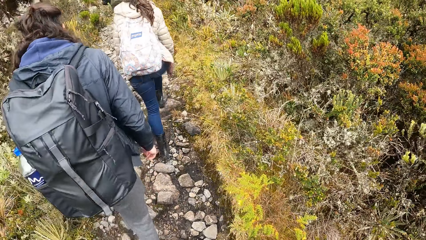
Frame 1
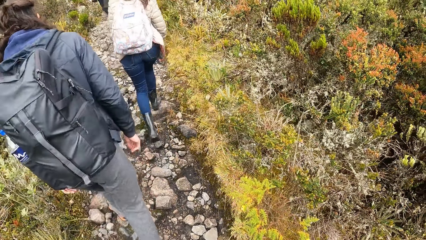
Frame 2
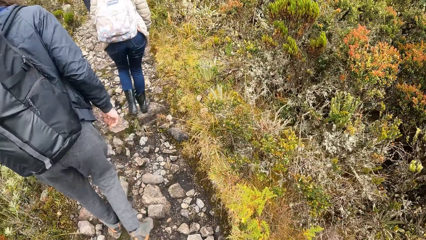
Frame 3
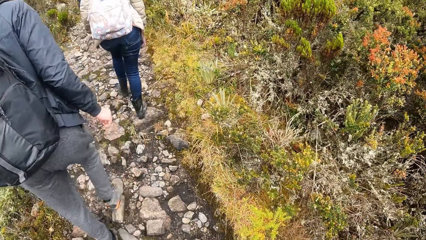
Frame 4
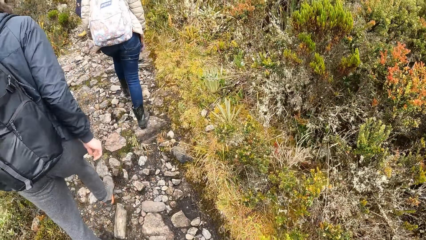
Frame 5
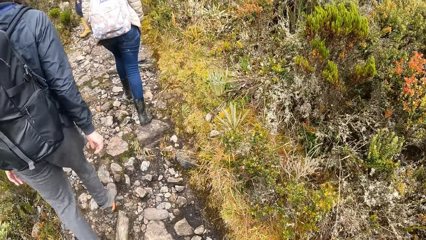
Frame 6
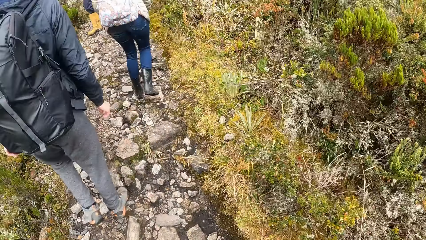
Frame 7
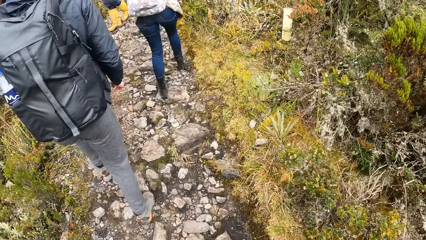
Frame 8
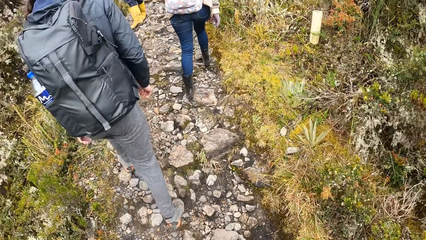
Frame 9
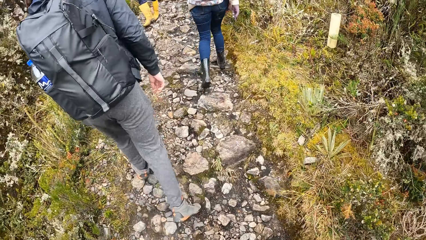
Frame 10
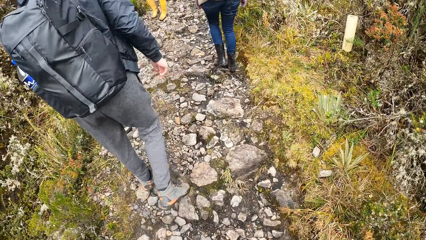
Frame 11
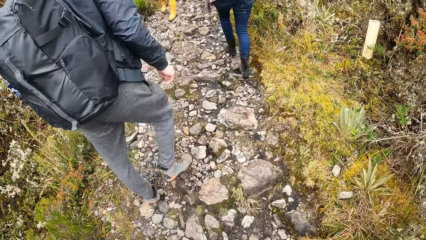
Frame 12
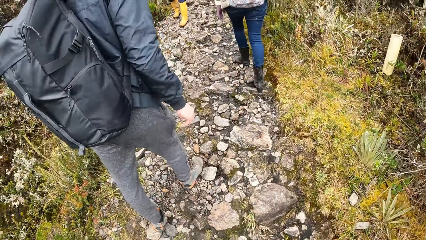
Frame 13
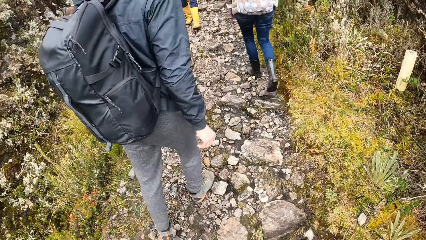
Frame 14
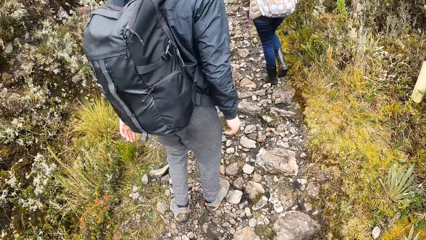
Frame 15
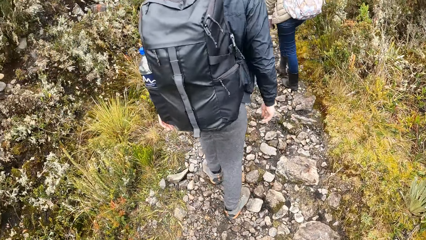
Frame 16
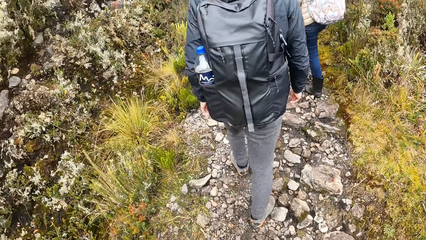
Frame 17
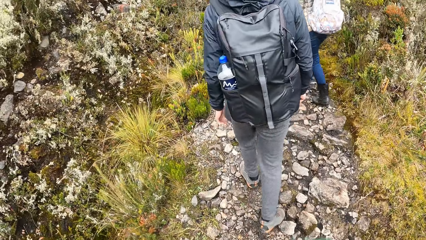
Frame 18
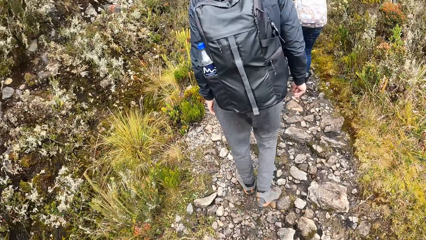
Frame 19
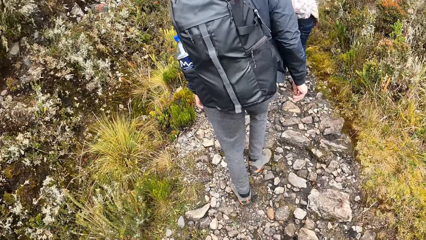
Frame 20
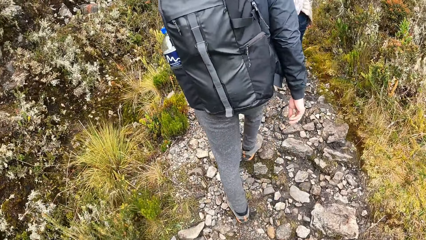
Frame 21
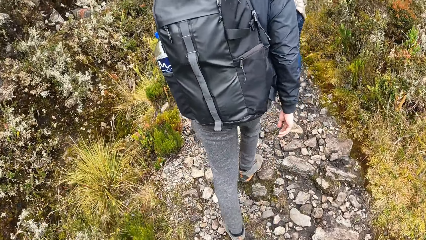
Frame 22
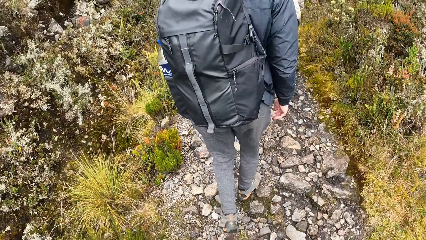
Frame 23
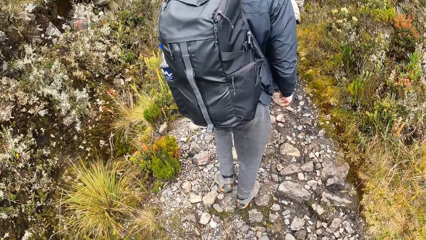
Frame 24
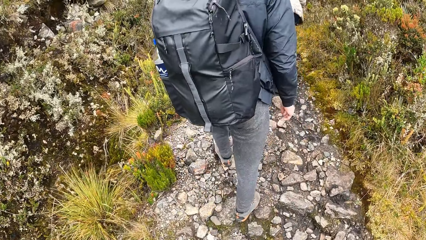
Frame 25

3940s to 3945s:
The camera wearer goes up the mountain.

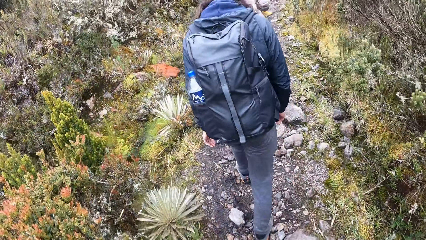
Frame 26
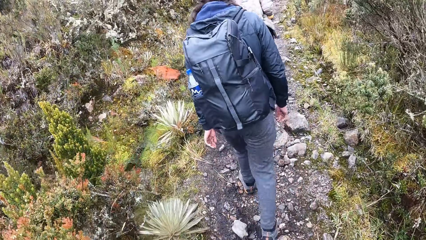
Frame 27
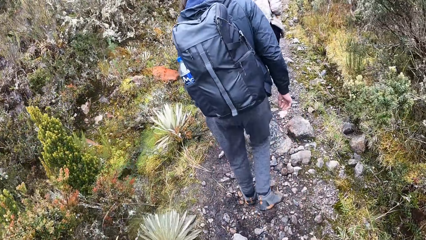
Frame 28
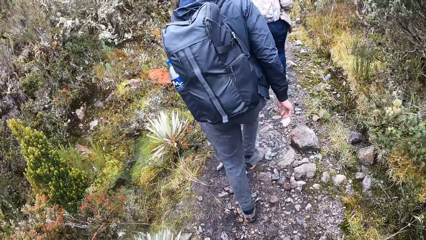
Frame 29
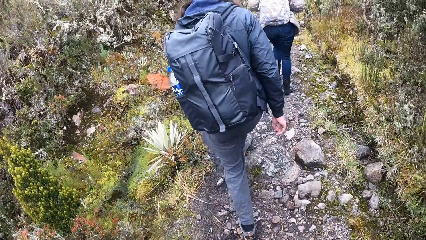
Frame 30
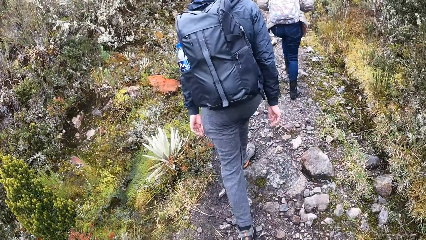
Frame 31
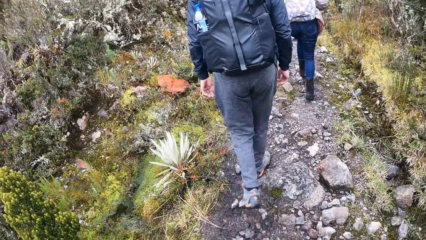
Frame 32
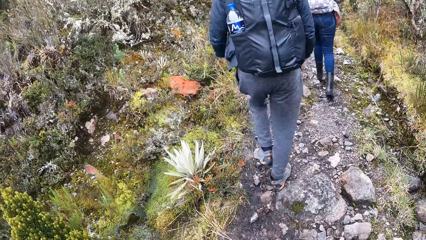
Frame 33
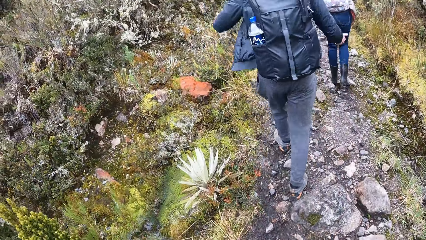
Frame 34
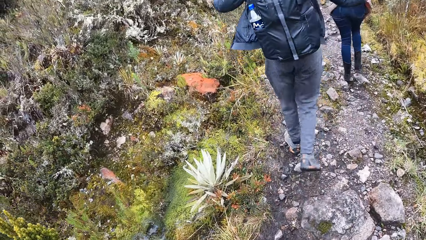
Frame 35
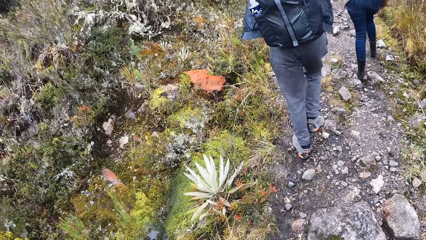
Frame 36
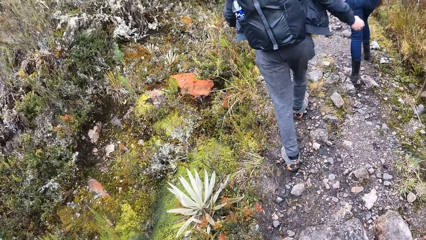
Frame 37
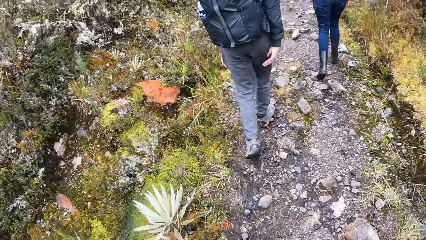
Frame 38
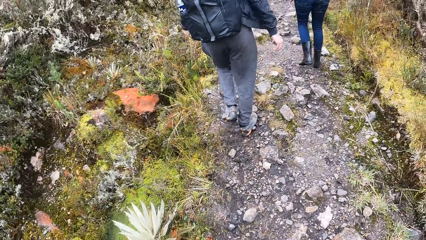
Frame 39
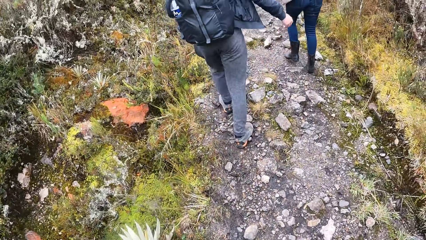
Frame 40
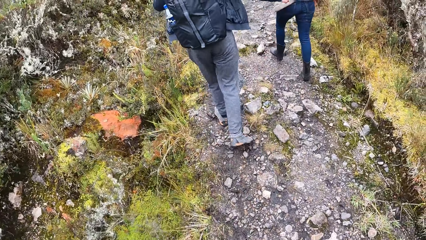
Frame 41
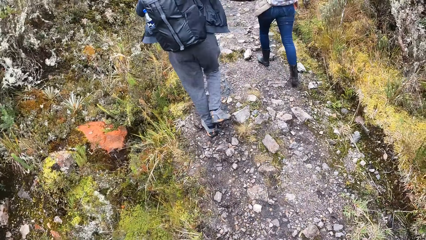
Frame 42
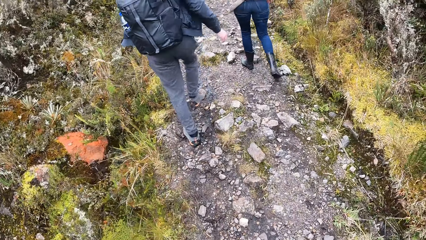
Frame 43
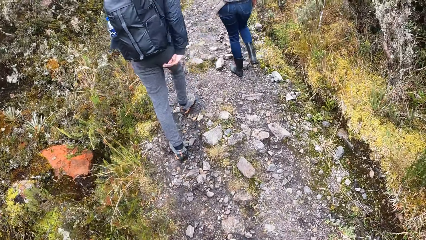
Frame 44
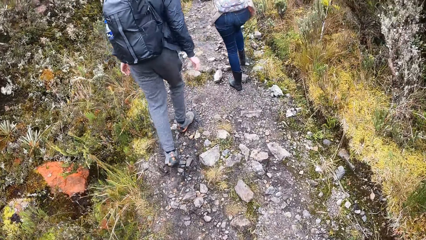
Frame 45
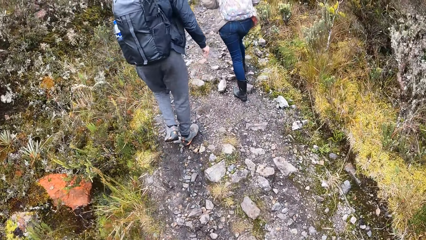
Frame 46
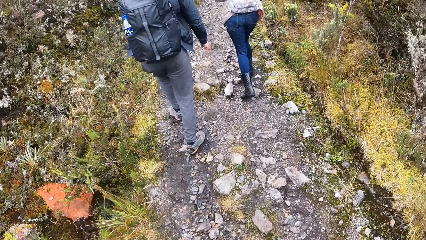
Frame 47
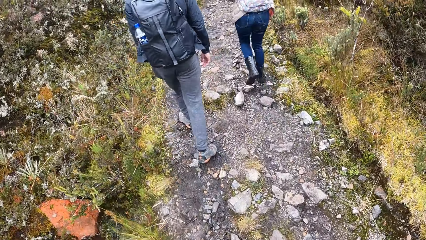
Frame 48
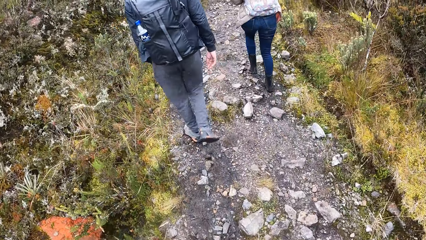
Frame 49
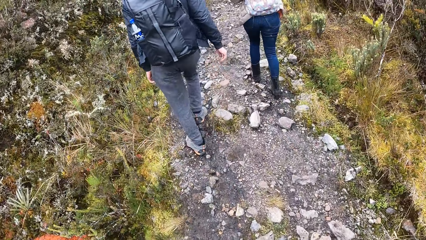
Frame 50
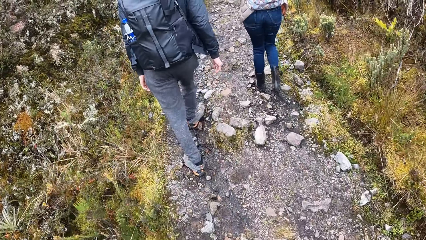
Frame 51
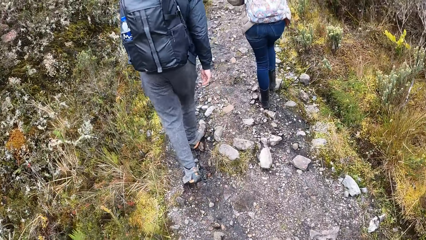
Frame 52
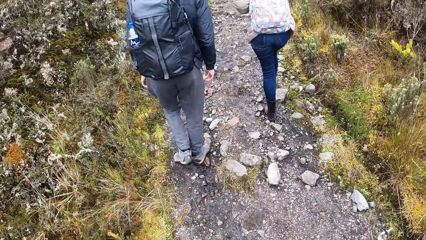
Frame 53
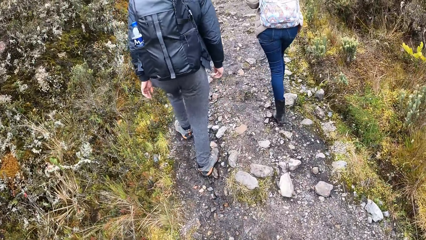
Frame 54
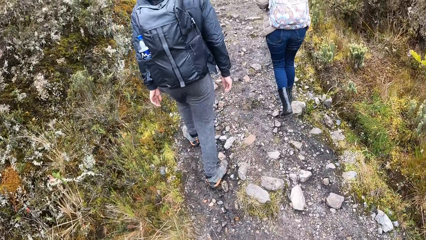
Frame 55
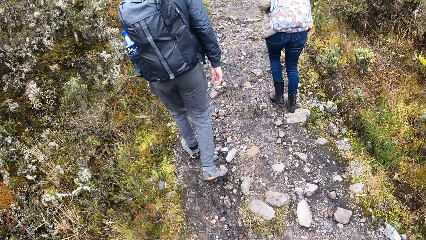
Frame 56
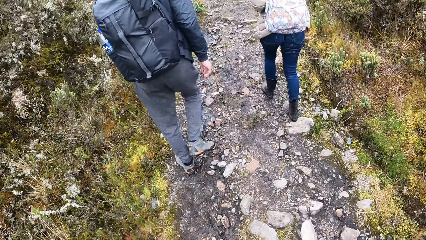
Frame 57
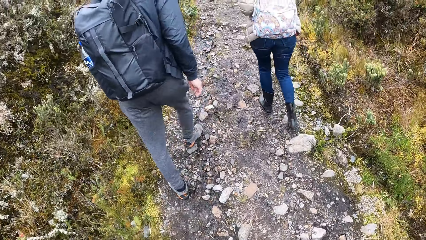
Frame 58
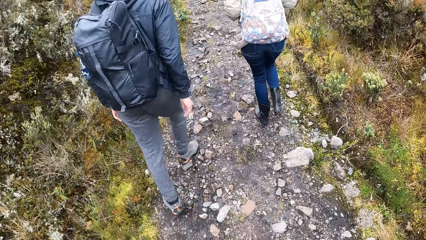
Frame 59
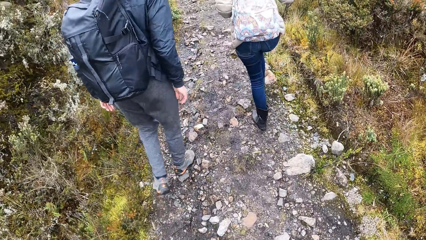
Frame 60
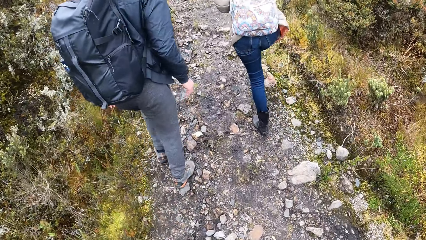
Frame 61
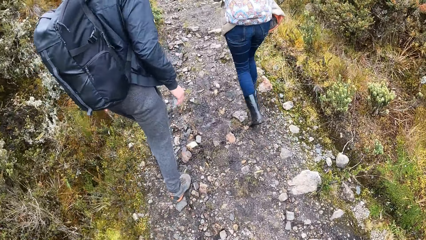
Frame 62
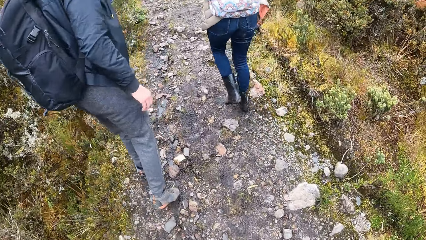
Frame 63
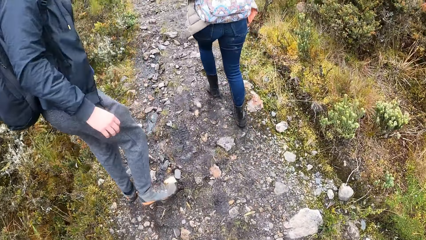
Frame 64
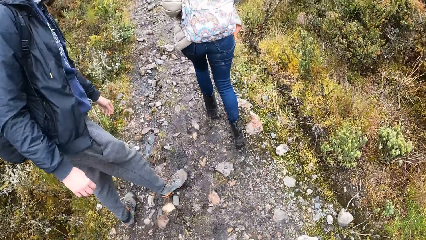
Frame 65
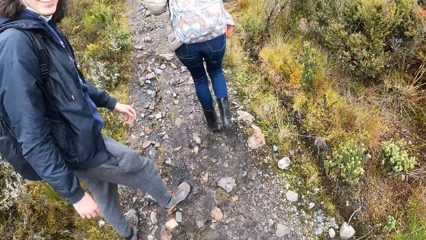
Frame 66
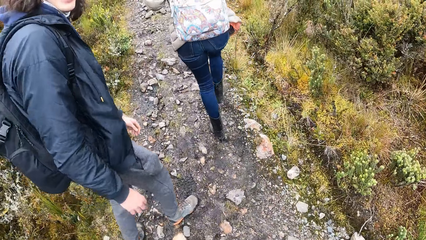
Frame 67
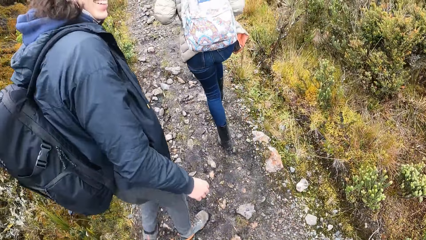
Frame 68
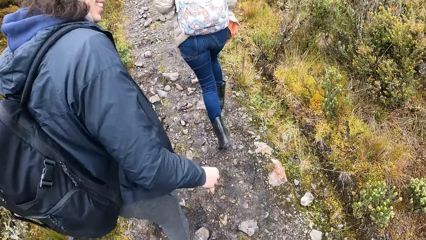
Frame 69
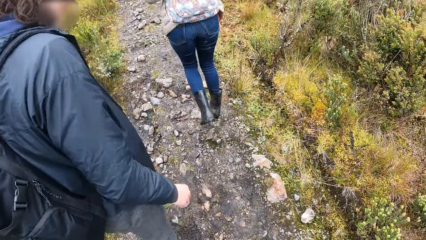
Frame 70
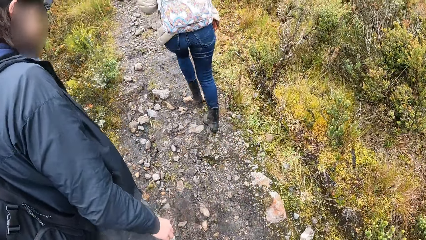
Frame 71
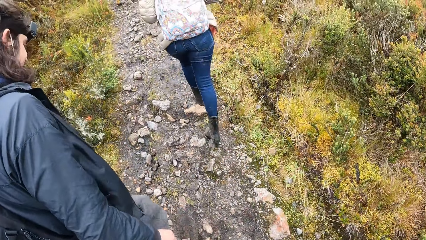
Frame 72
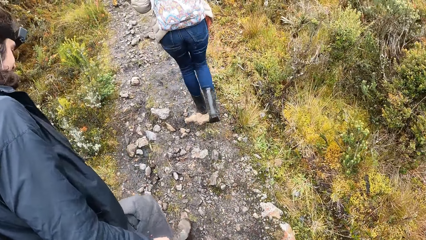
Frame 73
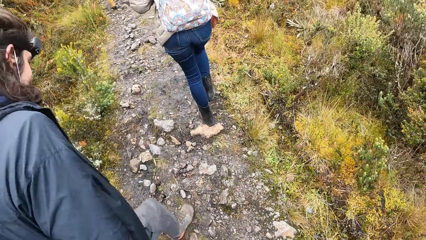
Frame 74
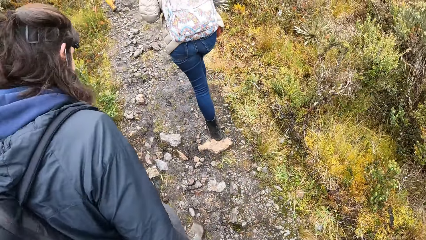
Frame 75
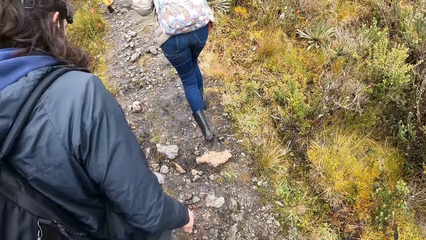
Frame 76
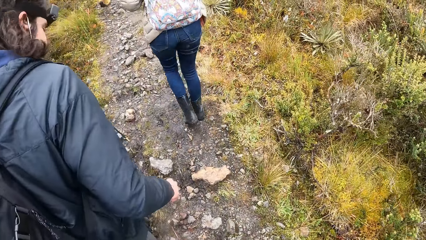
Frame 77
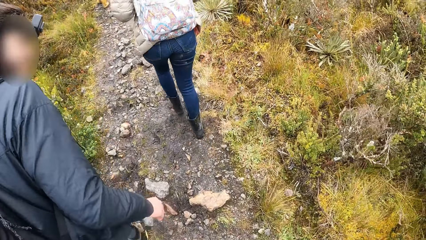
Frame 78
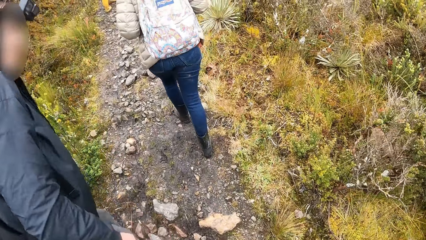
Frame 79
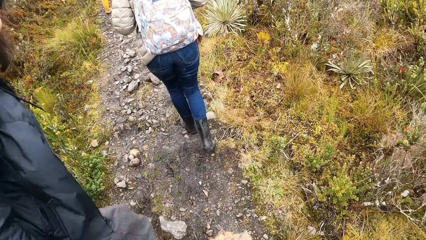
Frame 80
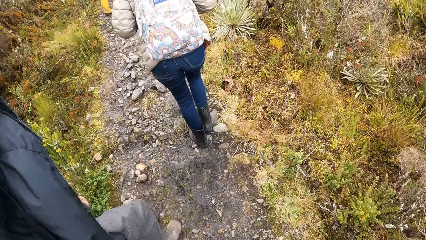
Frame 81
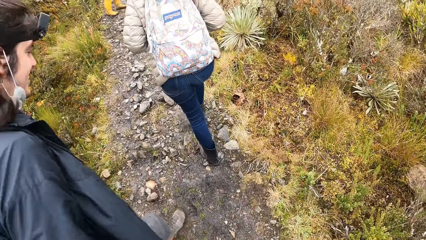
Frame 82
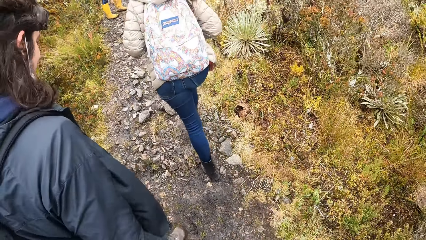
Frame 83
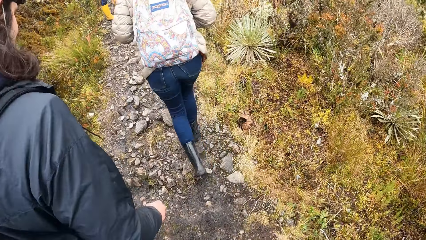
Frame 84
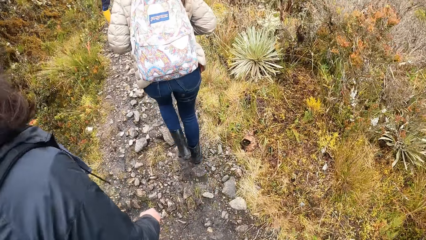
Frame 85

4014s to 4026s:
A man lifts his hands. The man moves around. The man turns around. The man climbs the mountain.
